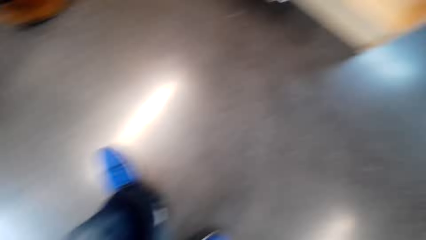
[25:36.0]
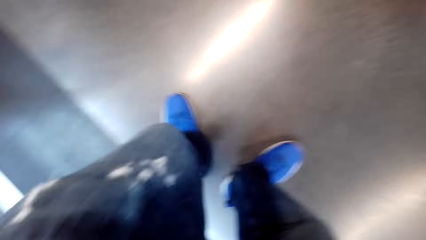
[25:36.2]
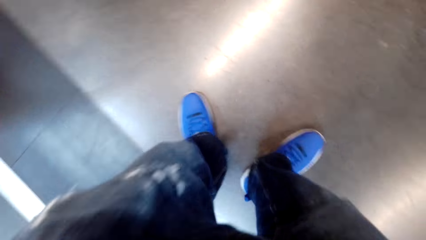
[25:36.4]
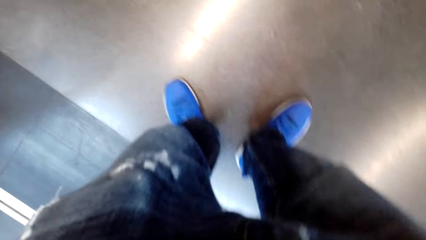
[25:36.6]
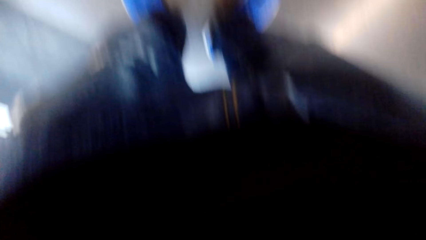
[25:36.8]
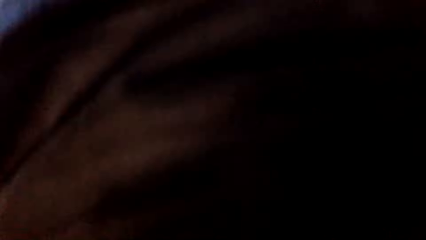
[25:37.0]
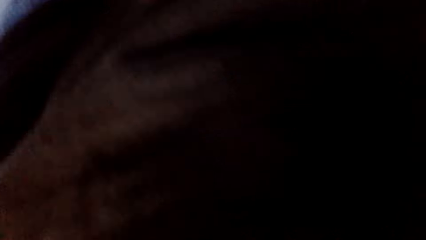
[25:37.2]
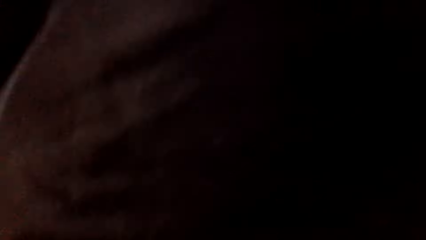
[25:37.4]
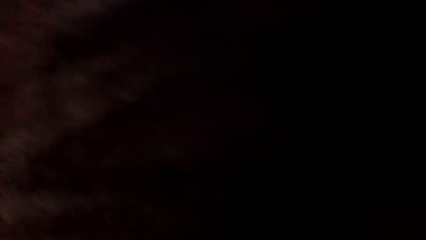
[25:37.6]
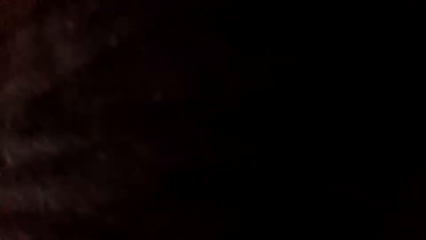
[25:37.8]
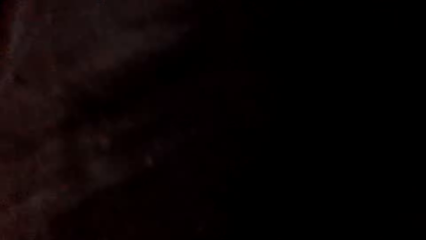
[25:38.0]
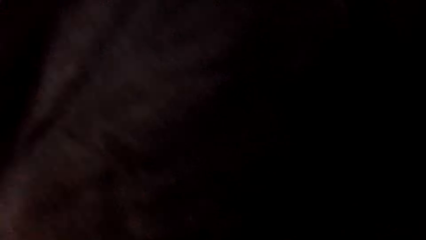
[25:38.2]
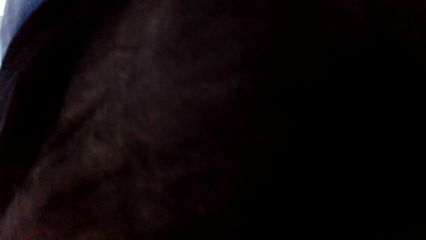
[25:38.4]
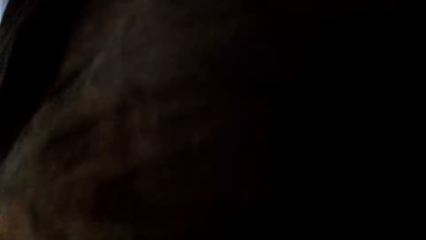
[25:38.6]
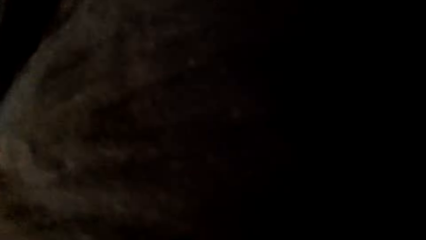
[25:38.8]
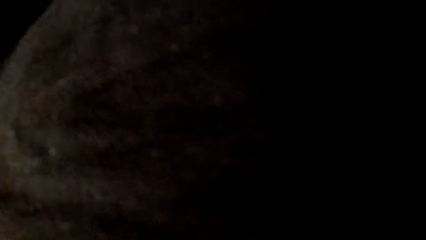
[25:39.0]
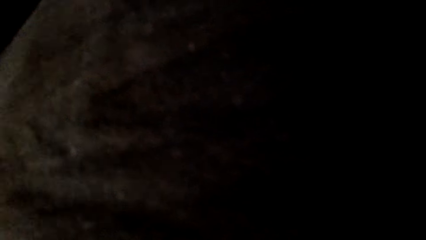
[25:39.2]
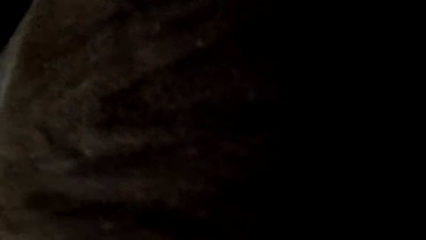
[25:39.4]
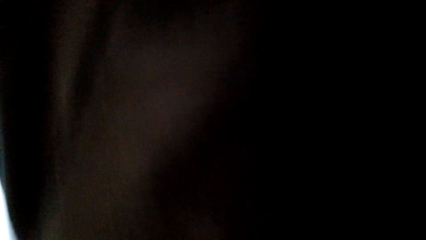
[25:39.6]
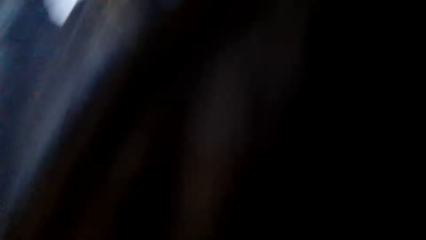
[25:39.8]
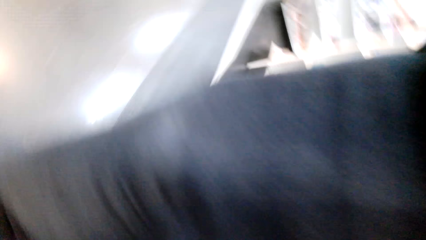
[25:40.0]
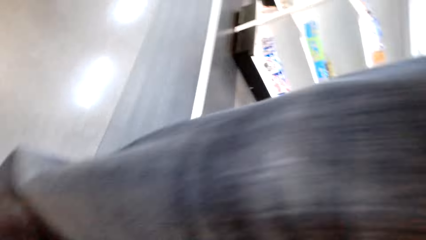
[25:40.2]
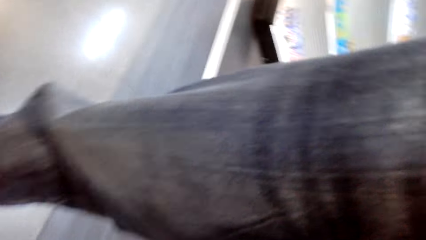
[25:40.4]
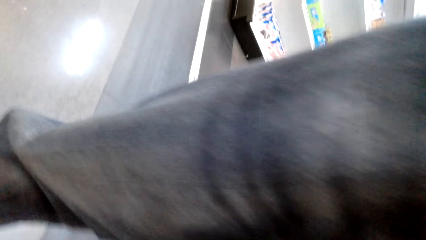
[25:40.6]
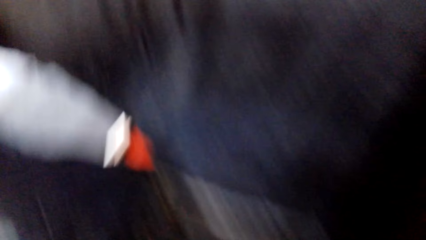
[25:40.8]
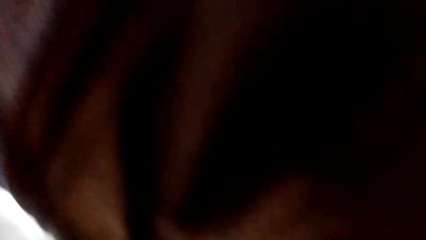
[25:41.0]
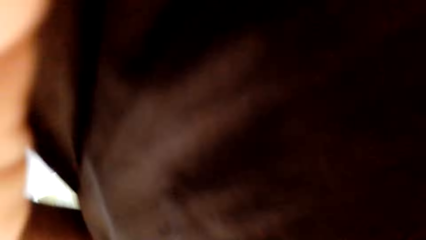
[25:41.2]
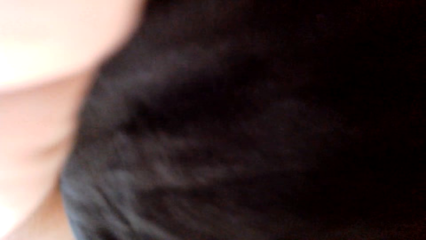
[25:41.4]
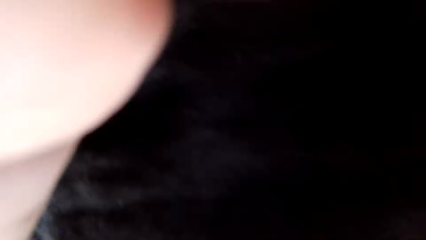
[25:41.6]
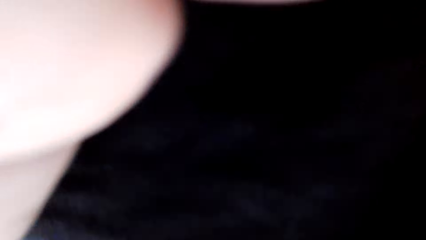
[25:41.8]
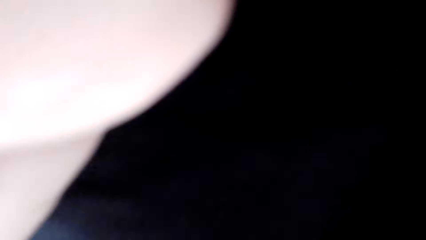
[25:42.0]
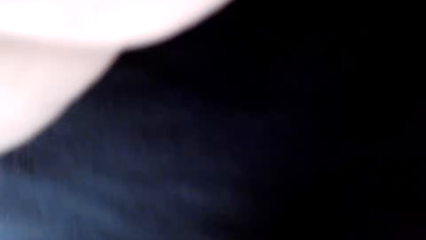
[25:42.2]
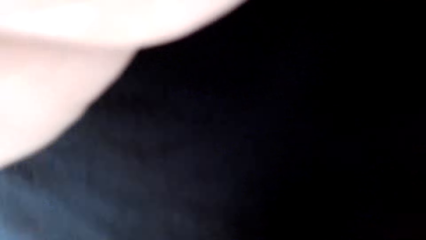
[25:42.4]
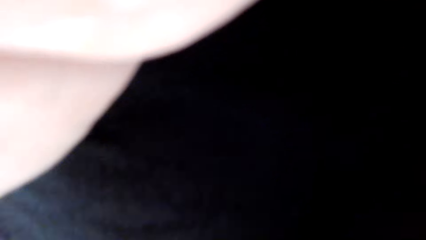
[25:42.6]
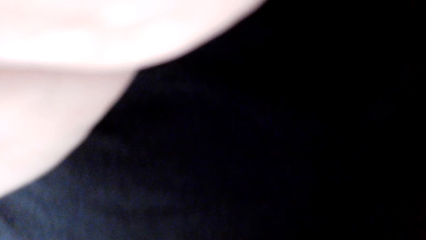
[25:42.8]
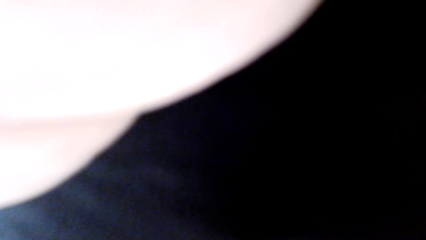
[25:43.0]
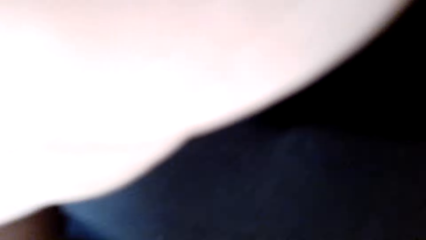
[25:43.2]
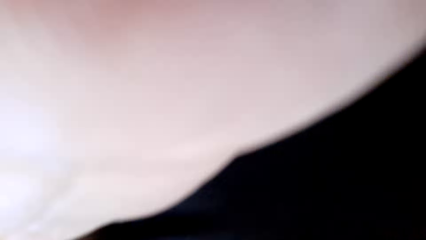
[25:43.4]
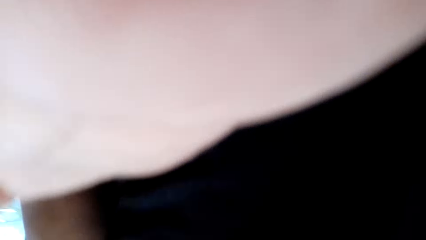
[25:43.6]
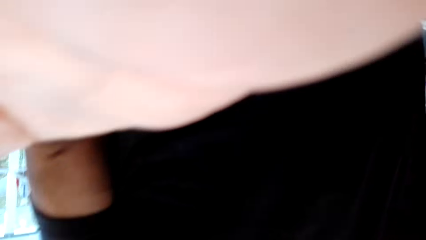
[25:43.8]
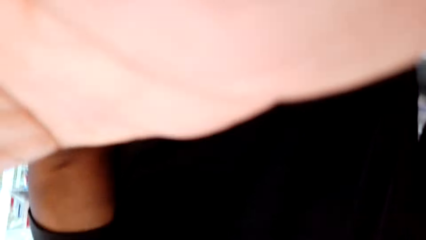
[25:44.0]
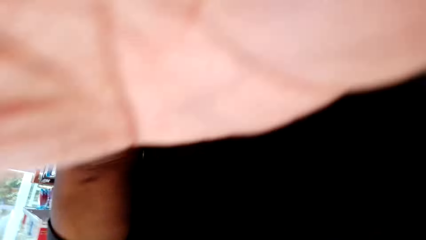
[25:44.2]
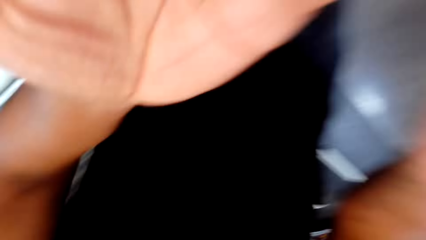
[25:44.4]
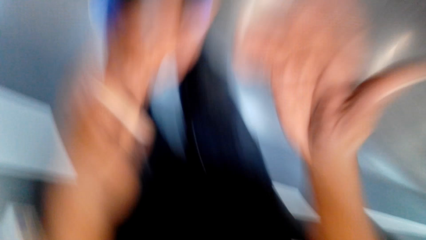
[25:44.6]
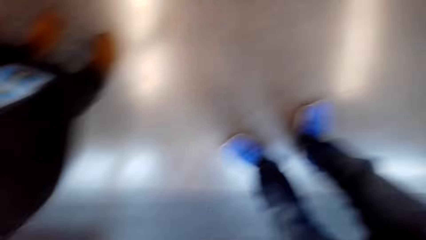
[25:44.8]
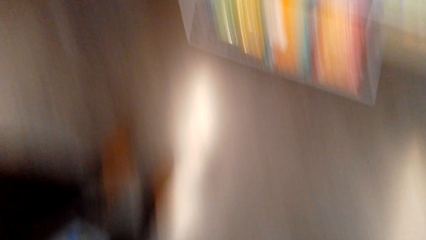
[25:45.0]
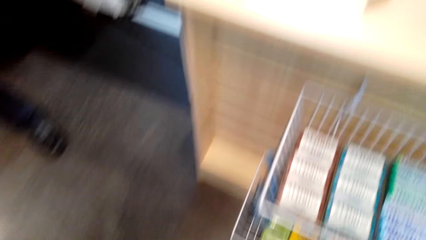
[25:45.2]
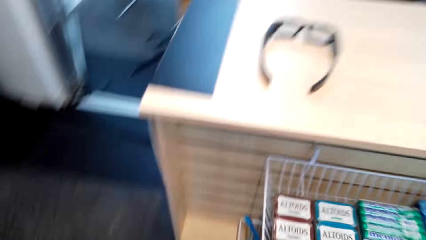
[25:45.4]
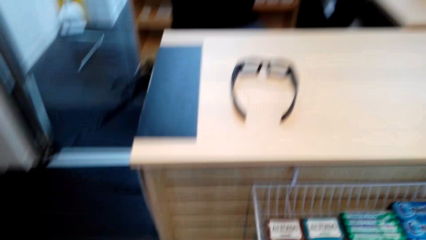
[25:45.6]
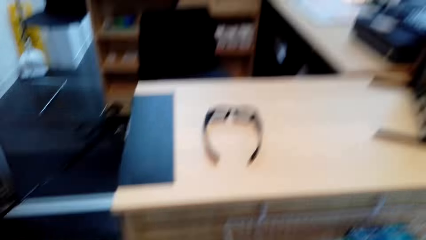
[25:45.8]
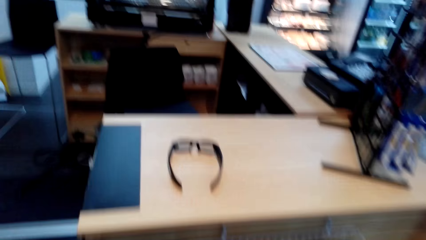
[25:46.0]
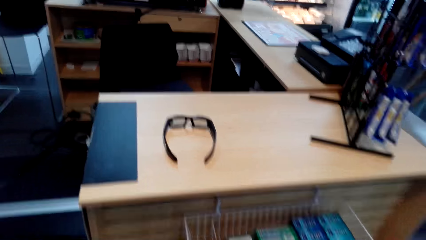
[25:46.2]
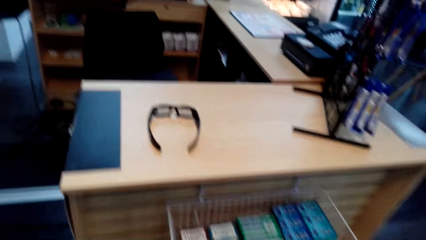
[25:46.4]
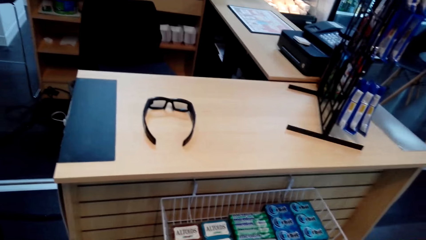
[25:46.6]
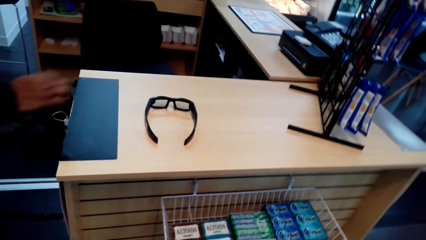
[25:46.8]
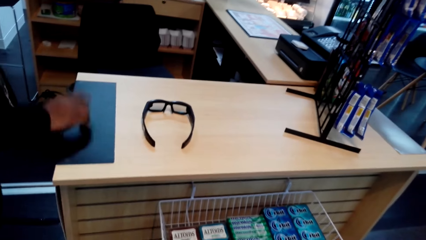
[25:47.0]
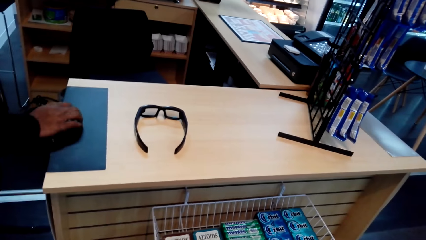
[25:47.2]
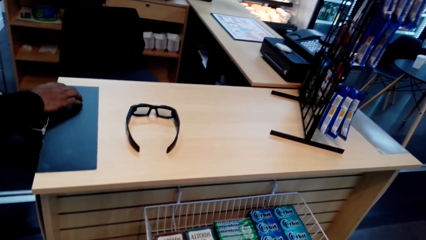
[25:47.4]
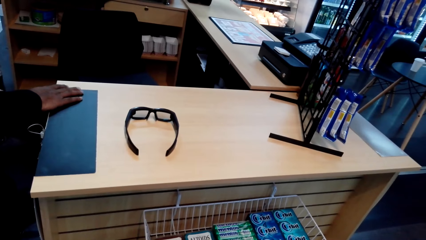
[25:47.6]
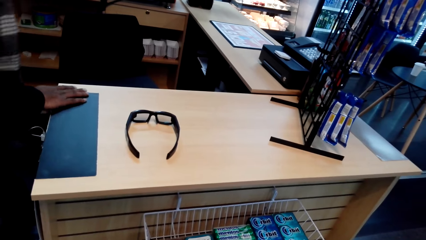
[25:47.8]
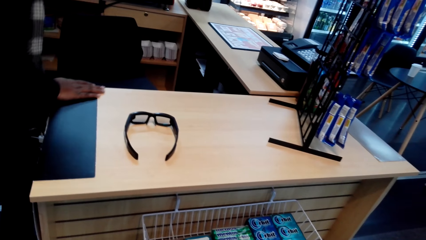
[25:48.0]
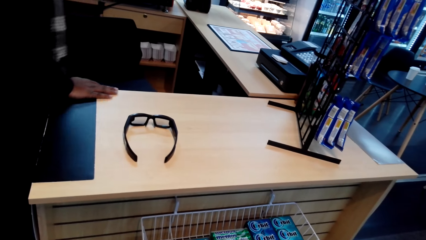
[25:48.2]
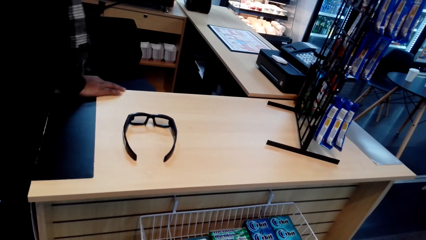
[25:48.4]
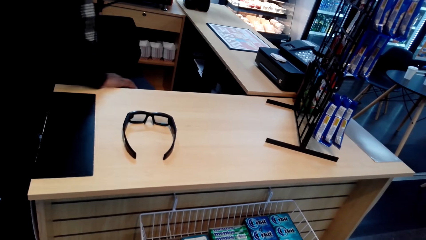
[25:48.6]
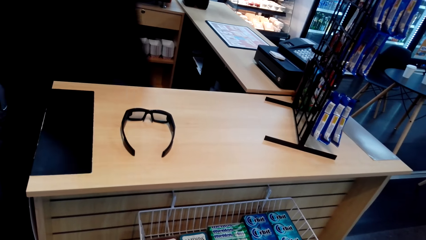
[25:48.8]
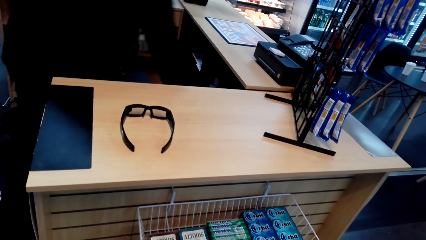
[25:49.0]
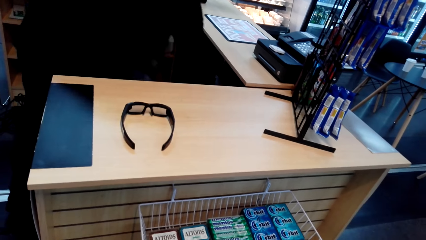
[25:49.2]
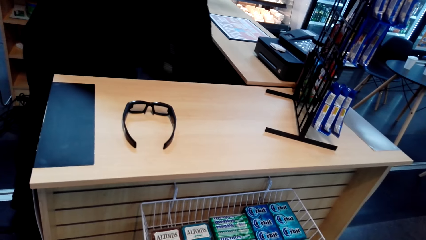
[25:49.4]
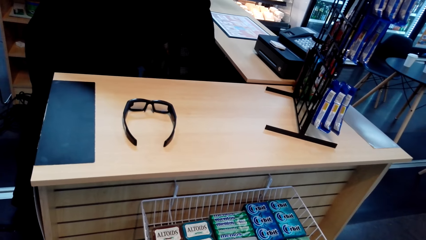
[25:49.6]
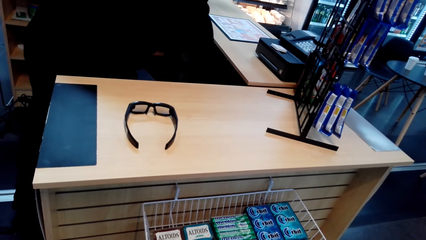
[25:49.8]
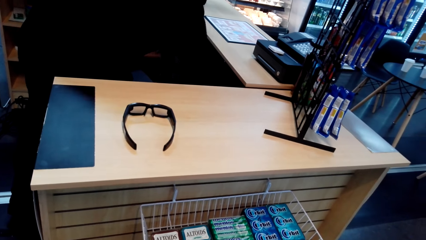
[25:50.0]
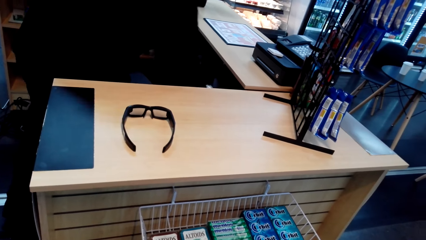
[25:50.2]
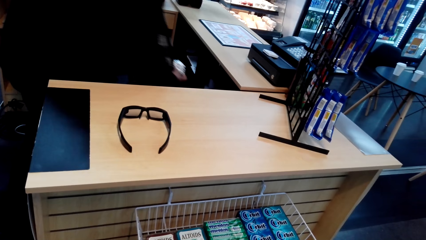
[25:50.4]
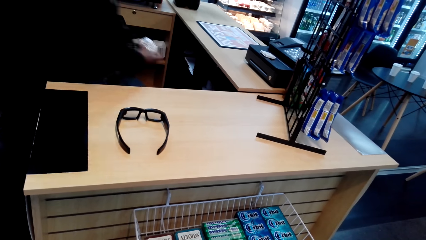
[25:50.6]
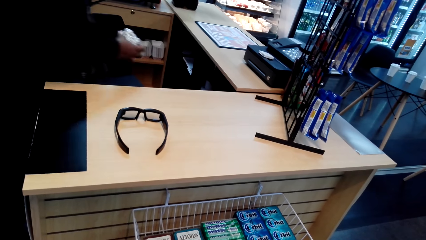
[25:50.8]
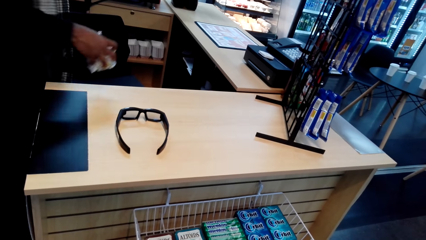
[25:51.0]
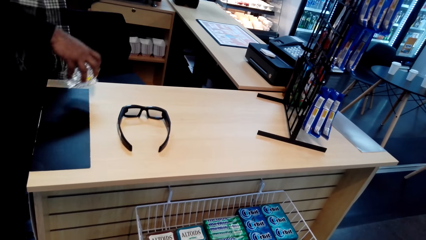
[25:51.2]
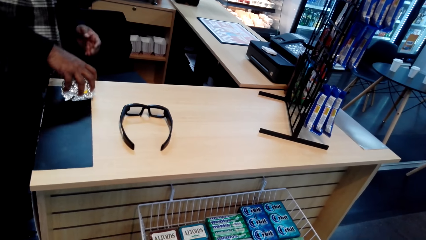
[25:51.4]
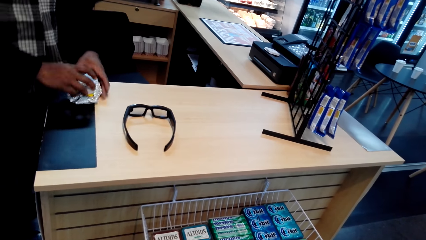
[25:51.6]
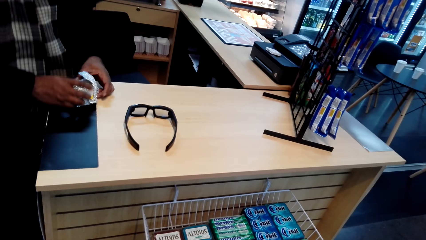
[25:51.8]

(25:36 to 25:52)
The camera wearer looks around. They stand. They adjust a camera. They look around. A man picks up a burger. The camera wearer speaks to the man.
